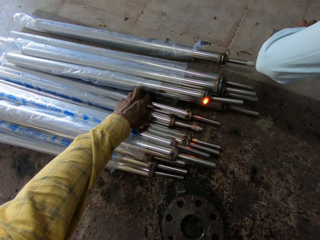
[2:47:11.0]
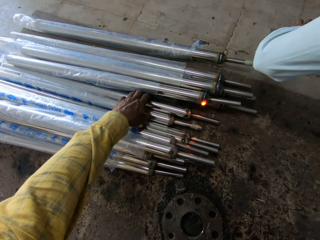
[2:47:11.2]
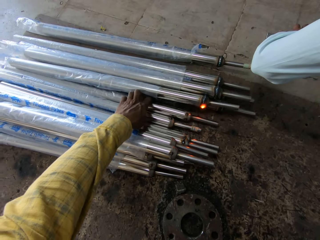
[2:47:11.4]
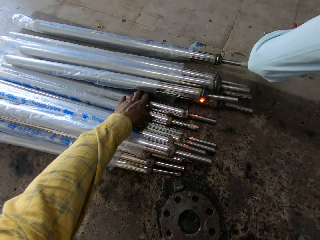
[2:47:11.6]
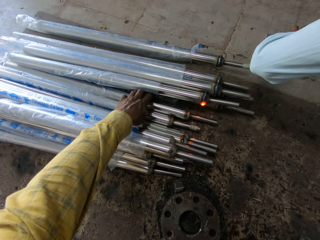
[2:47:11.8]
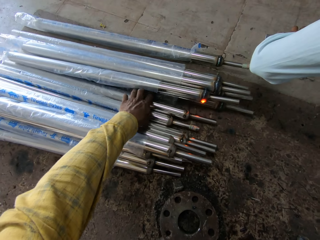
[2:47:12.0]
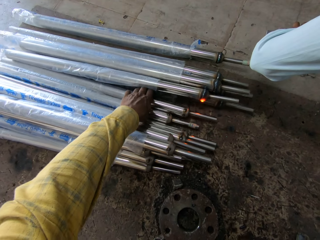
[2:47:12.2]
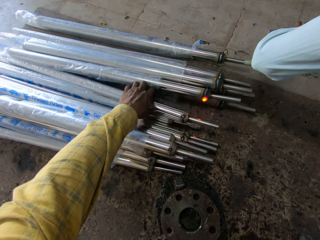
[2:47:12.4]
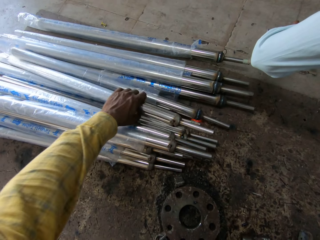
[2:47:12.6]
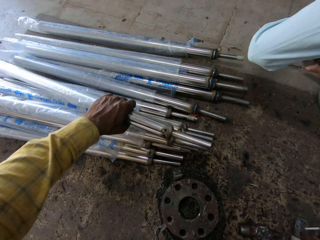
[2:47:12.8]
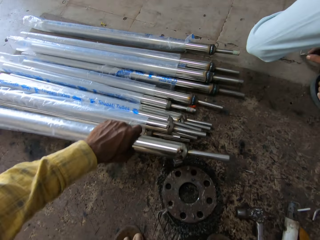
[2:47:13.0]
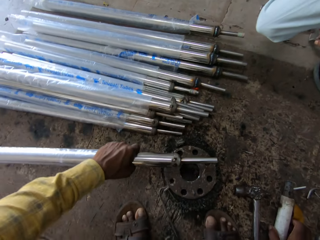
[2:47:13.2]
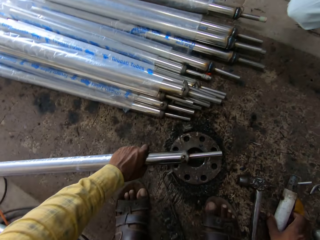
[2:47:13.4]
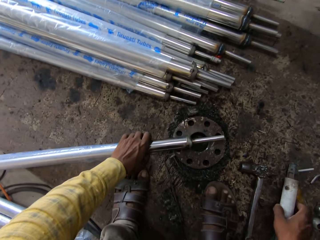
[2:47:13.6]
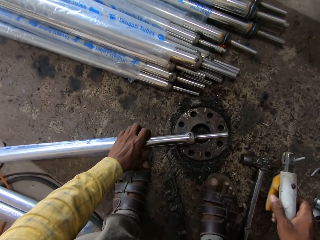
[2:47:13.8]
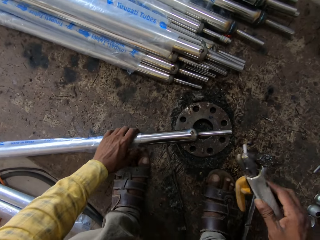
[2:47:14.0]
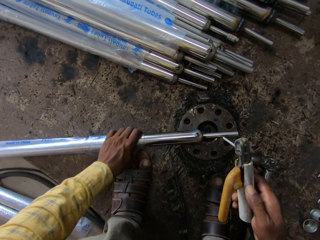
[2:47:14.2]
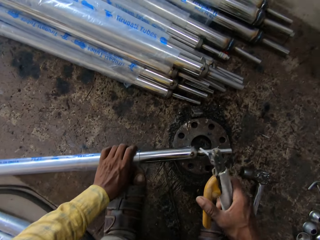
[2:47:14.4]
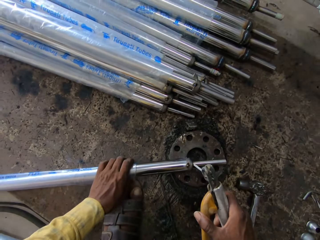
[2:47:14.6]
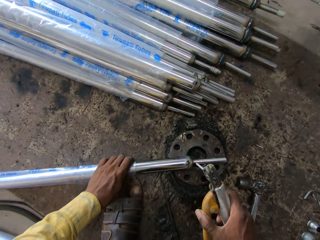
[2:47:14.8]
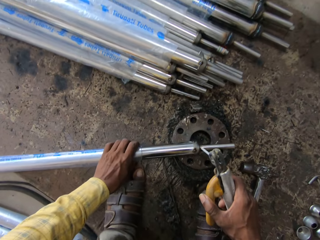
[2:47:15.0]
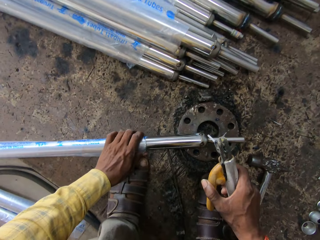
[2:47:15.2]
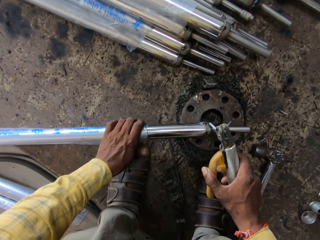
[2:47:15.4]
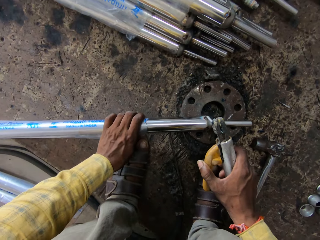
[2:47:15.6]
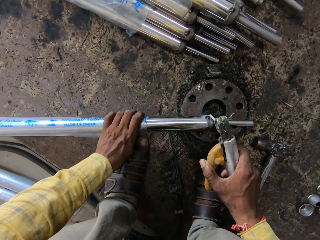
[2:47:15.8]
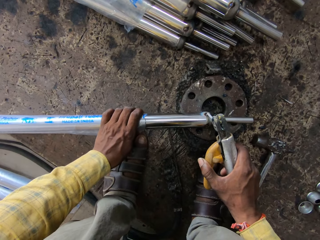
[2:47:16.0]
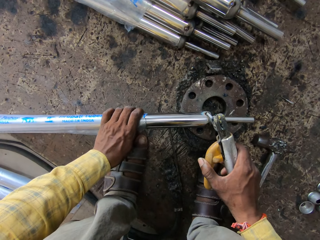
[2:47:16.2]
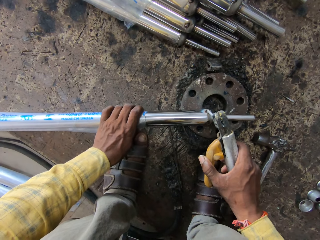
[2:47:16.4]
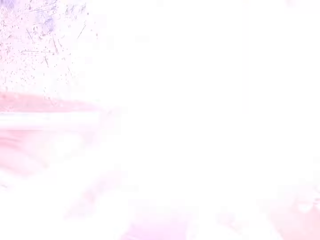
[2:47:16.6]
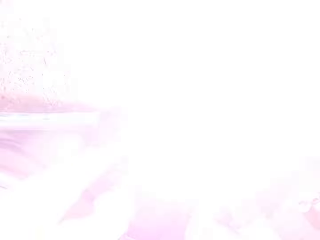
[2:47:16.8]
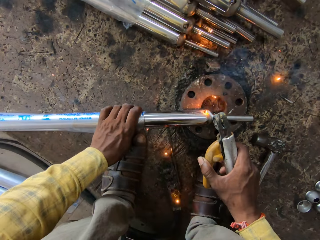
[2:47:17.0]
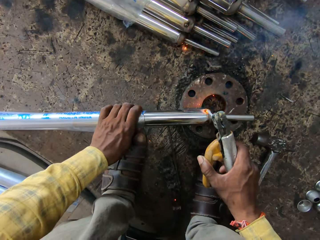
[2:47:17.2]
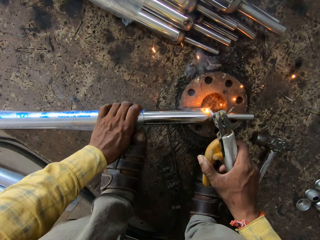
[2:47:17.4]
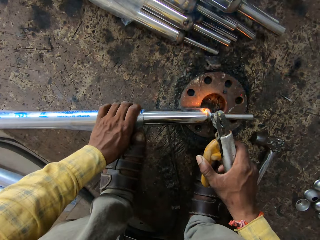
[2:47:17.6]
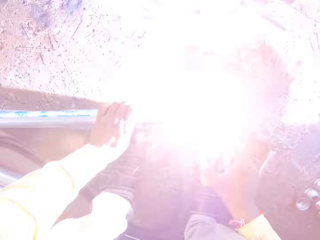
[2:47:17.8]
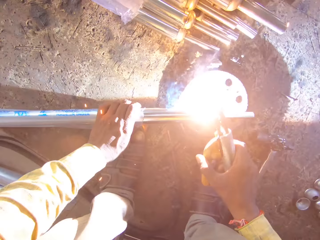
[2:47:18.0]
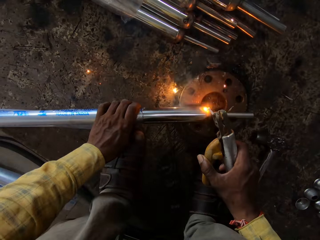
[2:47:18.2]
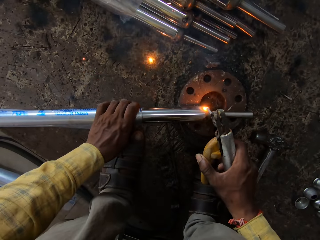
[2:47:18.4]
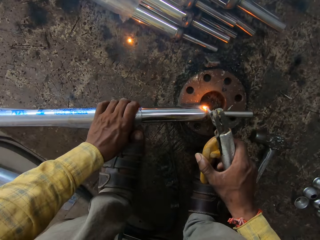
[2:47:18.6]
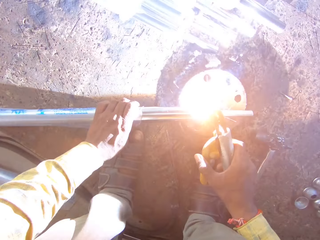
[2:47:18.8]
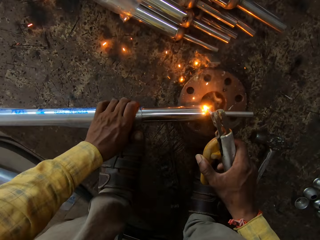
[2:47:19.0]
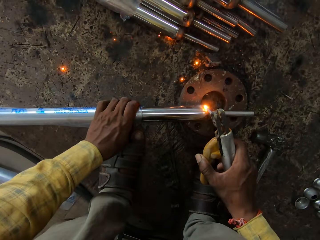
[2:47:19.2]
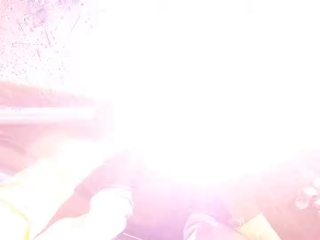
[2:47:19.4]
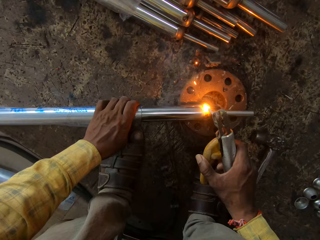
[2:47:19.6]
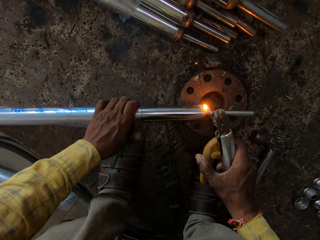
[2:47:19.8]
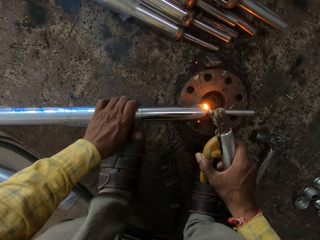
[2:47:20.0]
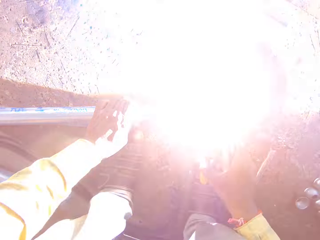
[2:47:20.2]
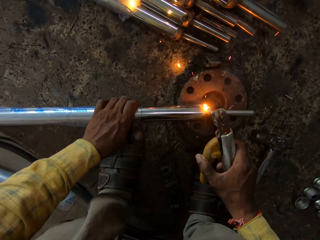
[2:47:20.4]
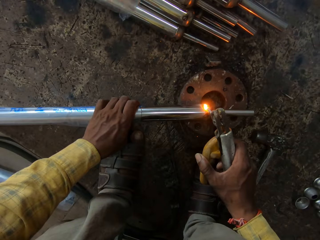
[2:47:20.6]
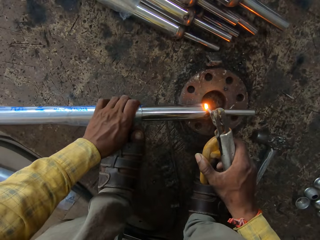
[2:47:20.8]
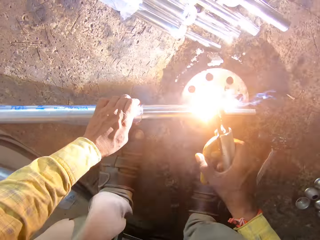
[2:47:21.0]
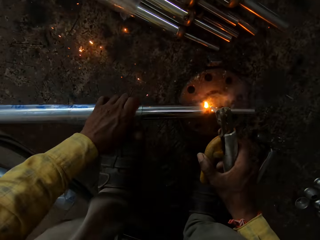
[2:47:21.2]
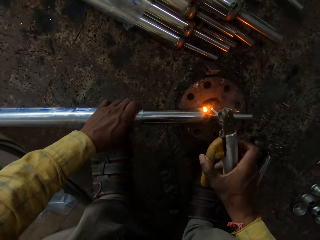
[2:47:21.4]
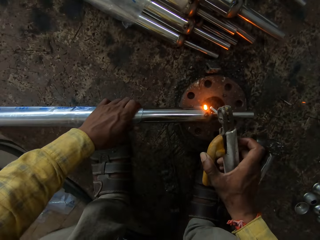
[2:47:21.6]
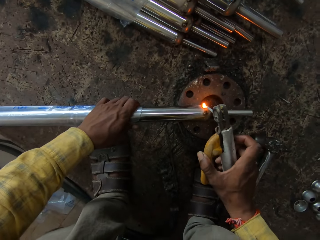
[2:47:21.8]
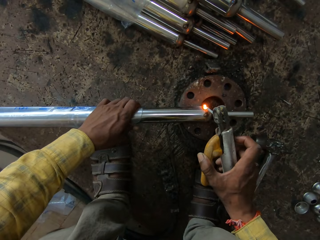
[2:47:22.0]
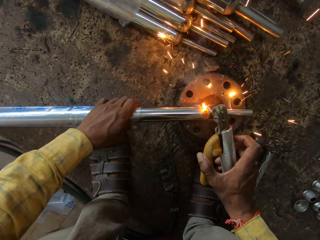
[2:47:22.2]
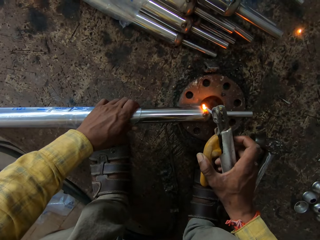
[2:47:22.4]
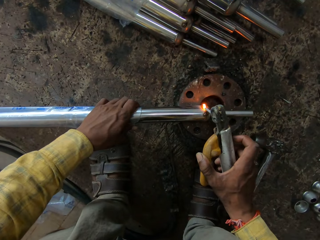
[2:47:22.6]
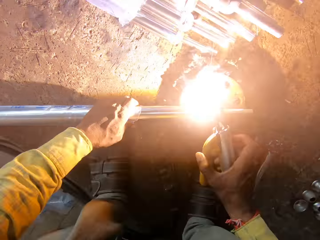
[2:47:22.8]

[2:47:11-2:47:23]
The camera wearer picks up a metal. They place the metal on the floor. They pick up the electrode holder or welding machine from the floor. They weld the metal with the welding machine.

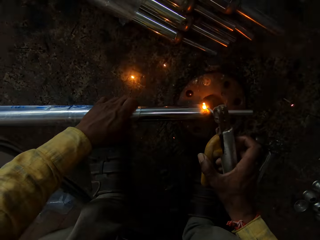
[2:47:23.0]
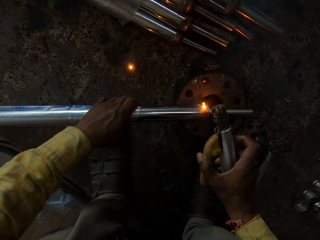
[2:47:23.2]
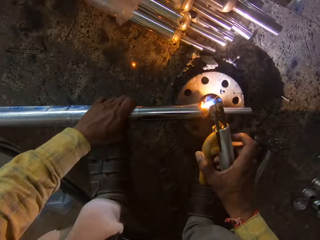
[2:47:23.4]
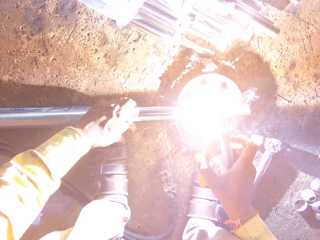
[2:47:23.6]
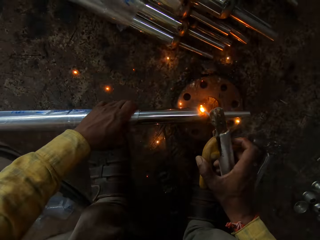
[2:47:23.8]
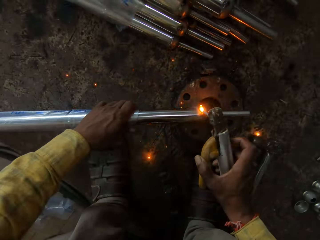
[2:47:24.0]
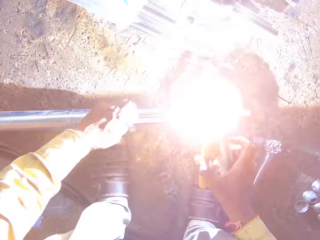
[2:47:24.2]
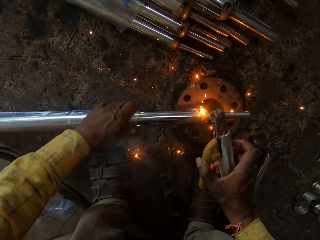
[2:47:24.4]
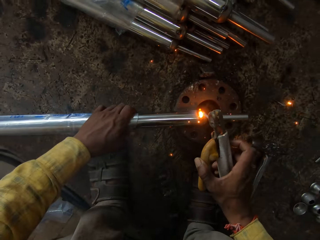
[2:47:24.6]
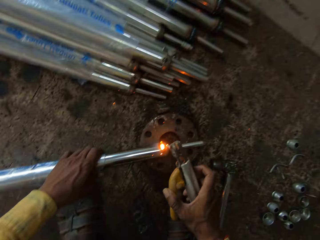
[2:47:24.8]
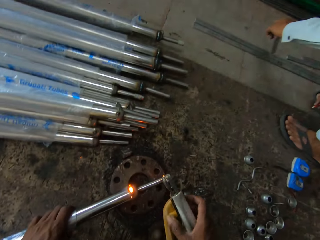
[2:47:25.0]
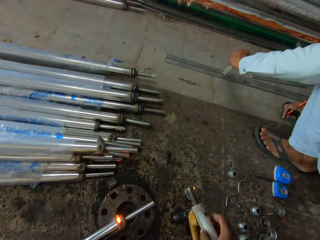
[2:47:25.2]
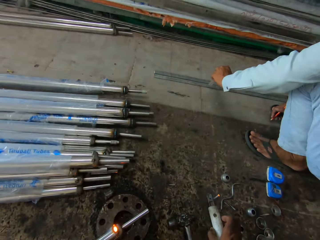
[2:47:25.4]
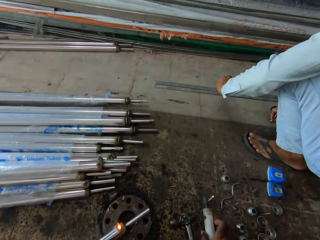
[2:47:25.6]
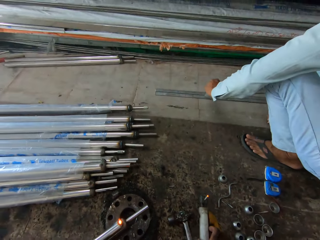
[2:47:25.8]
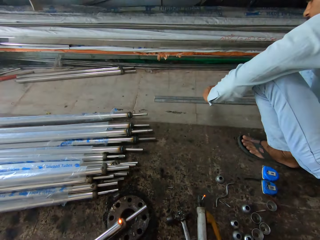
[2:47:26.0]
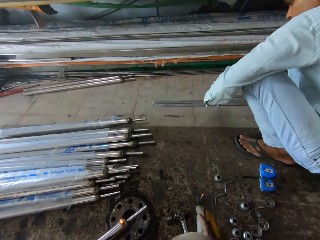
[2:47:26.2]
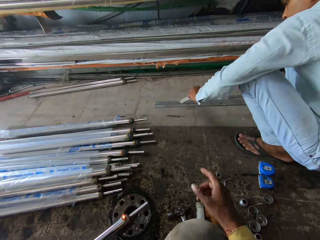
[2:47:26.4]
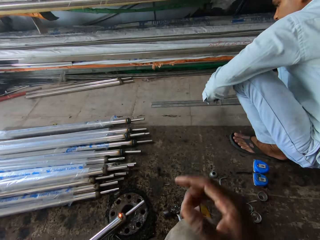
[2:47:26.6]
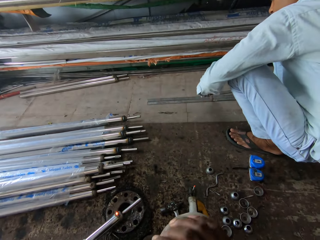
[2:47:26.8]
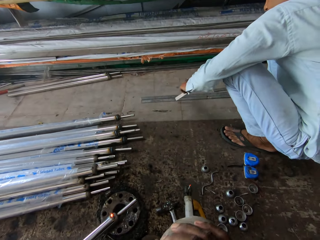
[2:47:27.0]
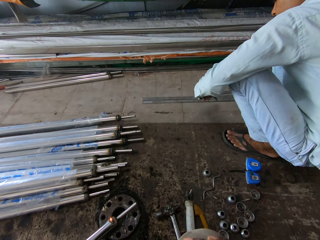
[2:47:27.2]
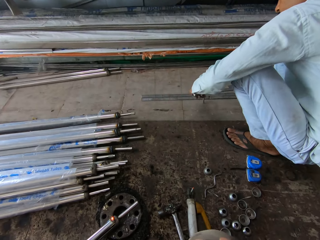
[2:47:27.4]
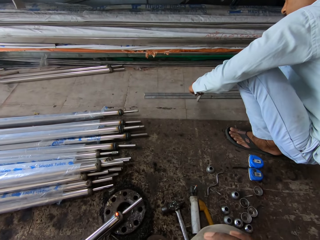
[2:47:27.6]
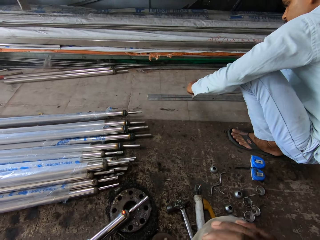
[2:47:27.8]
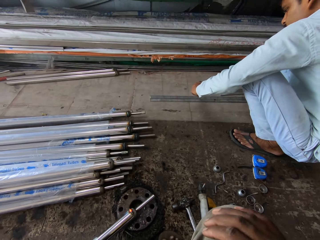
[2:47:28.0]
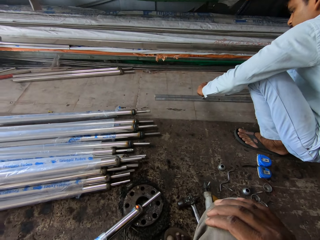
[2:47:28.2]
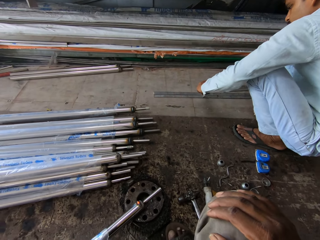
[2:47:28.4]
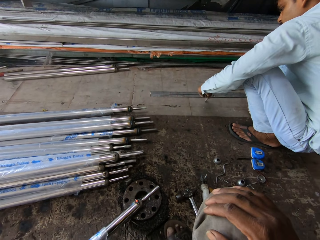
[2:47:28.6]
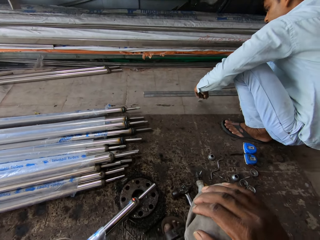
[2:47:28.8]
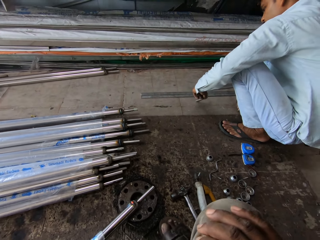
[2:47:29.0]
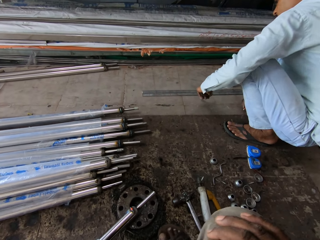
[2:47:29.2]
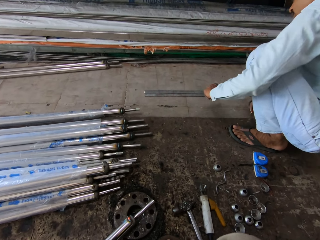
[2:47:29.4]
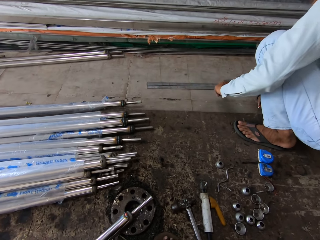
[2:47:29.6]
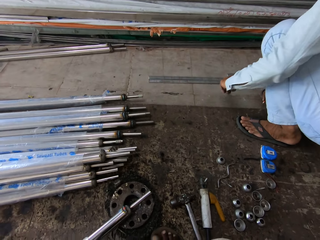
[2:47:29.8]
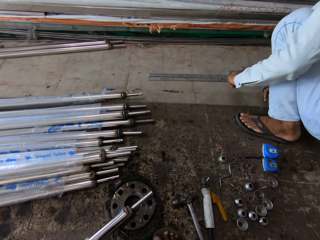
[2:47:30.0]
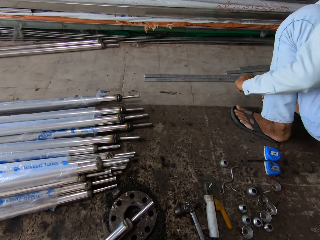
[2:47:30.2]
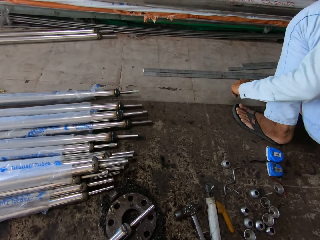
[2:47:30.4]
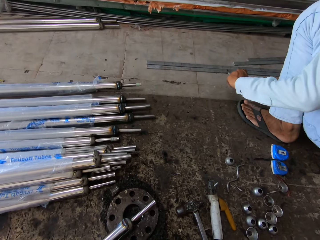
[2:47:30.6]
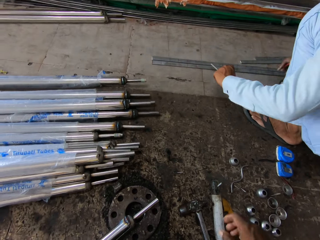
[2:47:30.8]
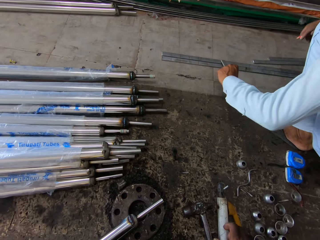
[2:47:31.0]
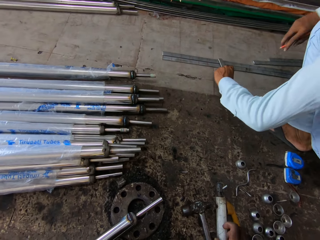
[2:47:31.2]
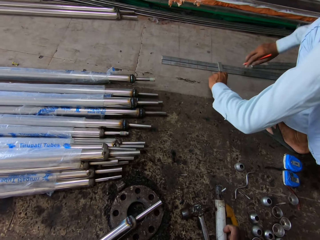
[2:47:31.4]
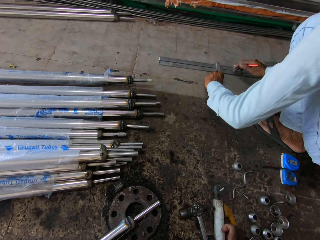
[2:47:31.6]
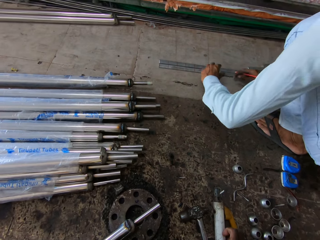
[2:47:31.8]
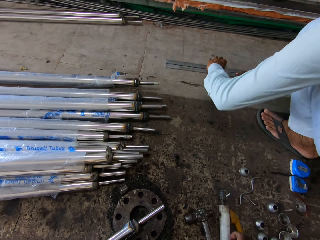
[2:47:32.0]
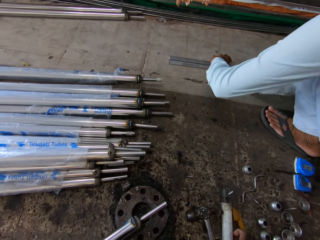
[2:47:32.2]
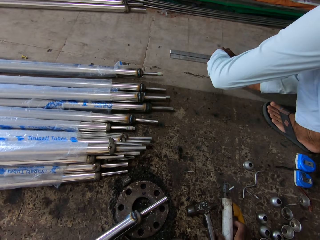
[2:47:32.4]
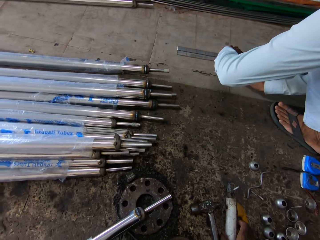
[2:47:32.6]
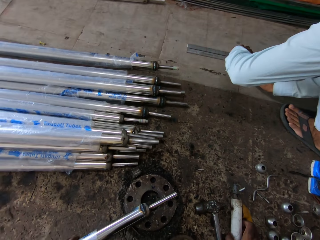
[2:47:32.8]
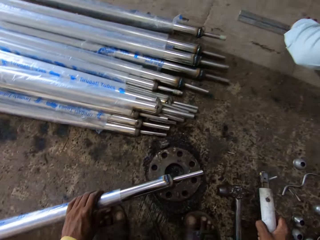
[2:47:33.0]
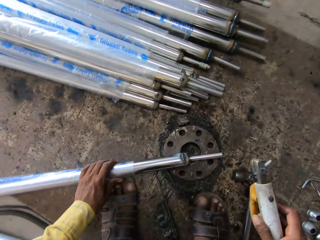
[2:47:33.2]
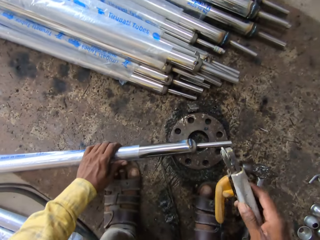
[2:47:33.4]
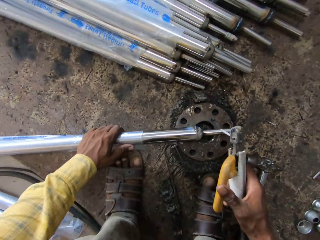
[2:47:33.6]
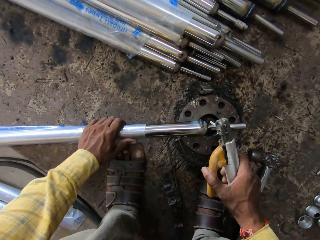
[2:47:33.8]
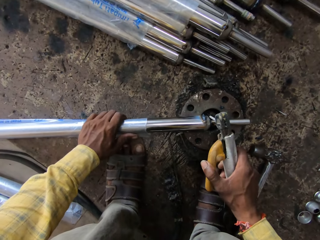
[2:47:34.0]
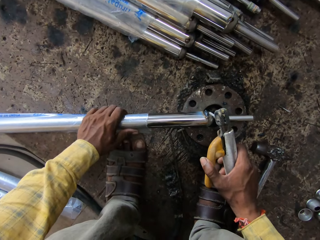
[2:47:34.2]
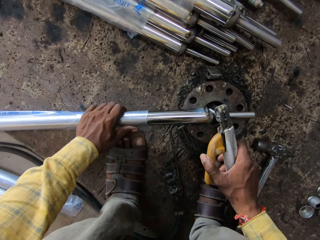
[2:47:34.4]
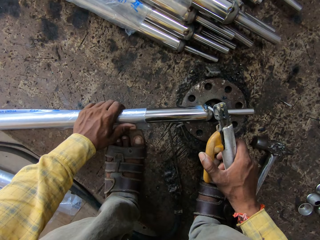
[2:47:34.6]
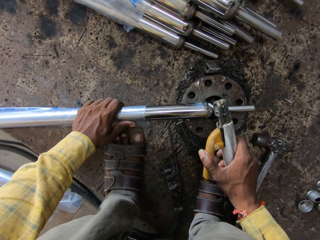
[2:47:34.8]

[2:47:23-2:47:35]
The camera wearer places the electrode holder on the floor. They converse with a man and put the hand on the thigh. The man holds something. The camera wearer converses with the man. The man marks a metal. The camera wearer picks up the electrode holder from the floor.
